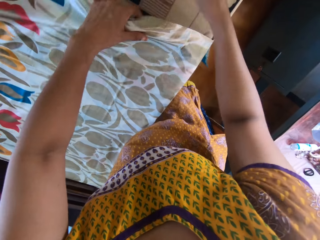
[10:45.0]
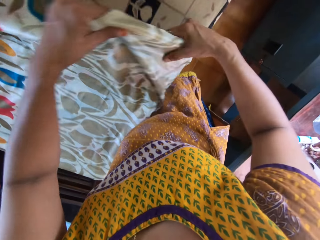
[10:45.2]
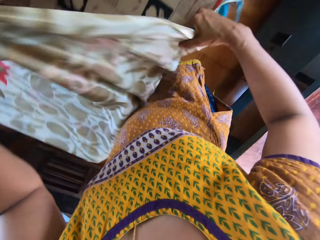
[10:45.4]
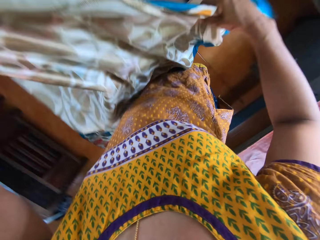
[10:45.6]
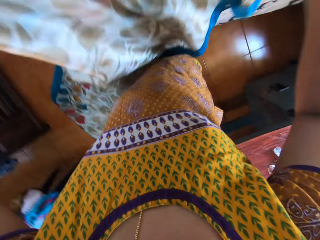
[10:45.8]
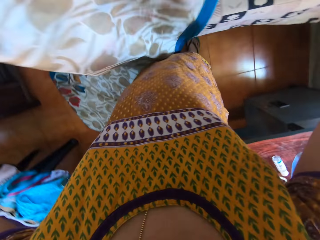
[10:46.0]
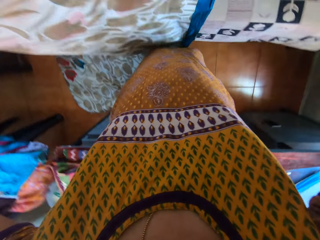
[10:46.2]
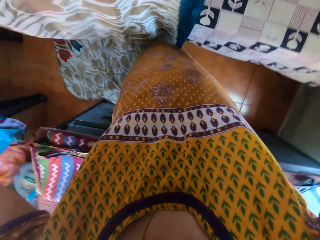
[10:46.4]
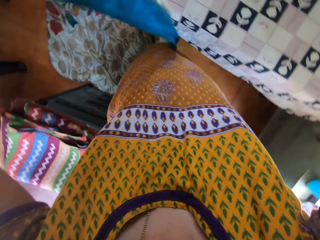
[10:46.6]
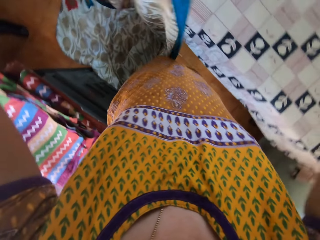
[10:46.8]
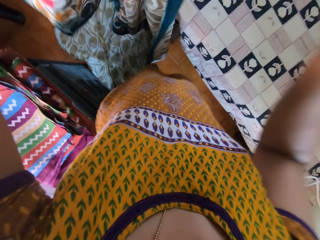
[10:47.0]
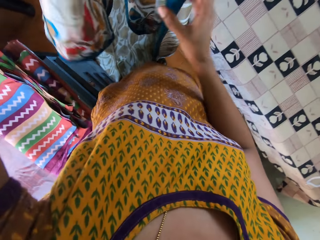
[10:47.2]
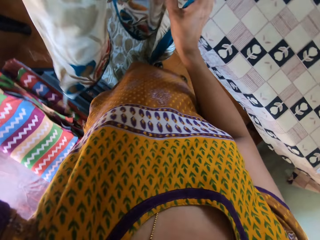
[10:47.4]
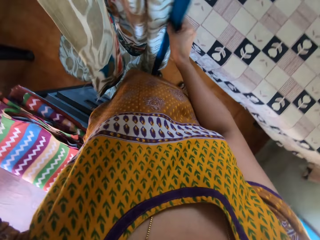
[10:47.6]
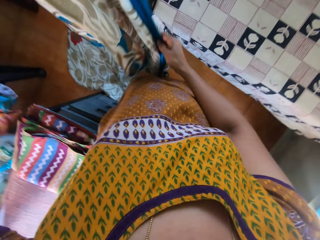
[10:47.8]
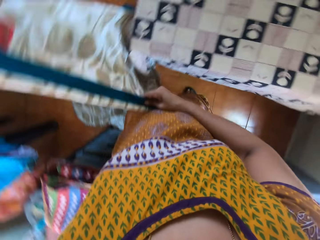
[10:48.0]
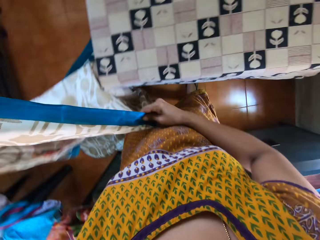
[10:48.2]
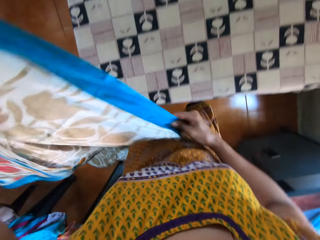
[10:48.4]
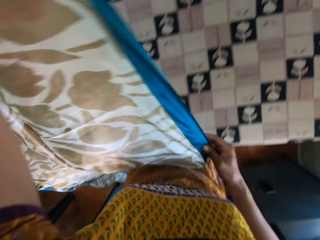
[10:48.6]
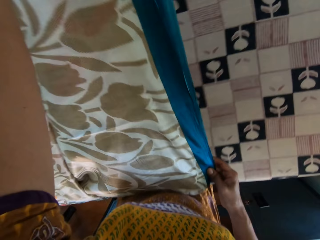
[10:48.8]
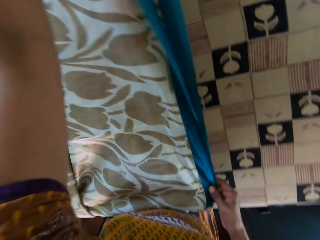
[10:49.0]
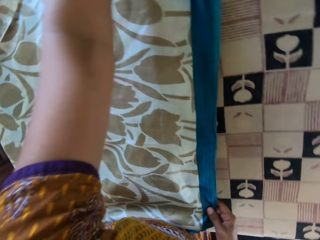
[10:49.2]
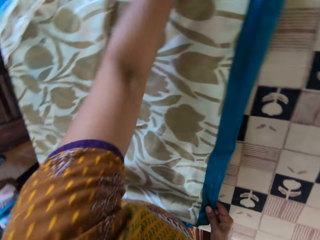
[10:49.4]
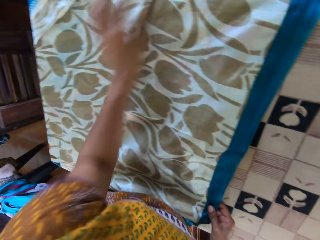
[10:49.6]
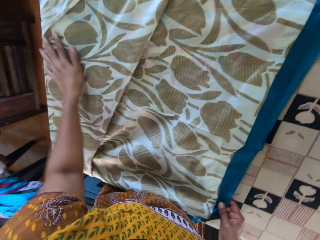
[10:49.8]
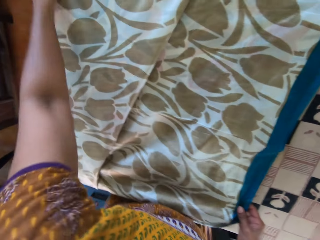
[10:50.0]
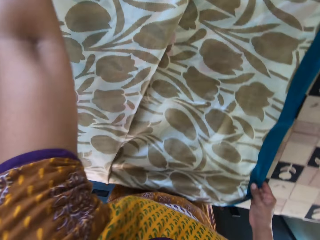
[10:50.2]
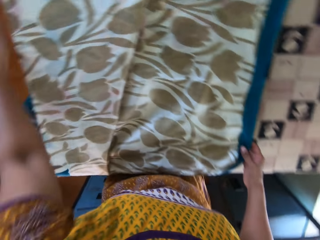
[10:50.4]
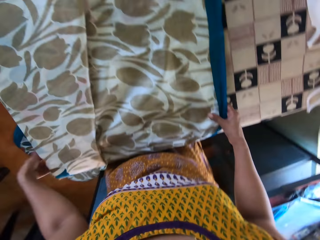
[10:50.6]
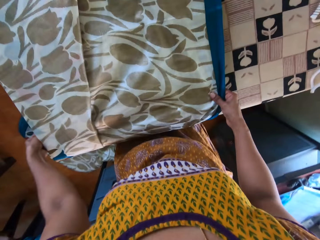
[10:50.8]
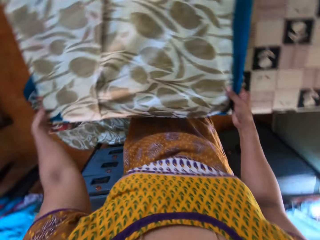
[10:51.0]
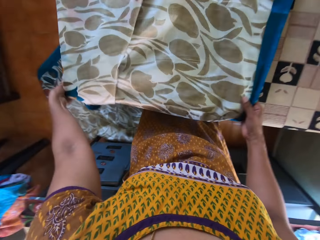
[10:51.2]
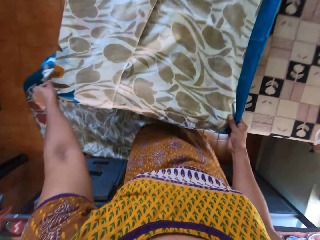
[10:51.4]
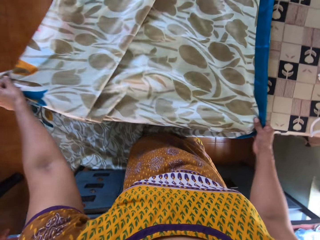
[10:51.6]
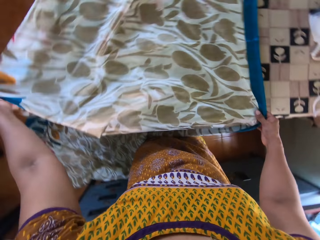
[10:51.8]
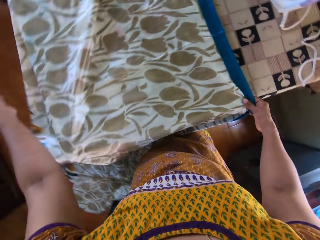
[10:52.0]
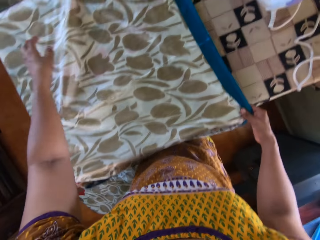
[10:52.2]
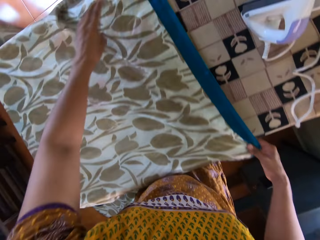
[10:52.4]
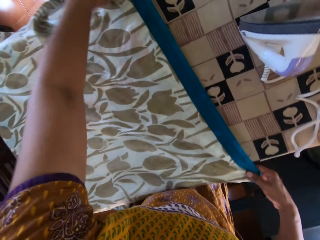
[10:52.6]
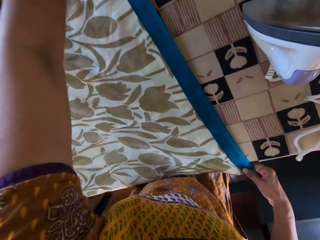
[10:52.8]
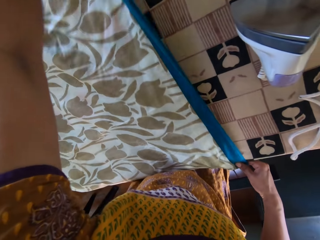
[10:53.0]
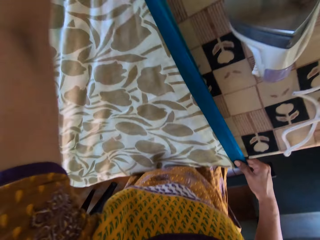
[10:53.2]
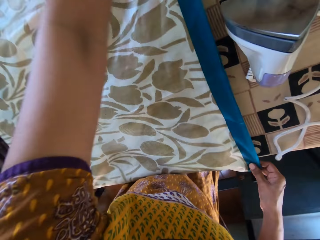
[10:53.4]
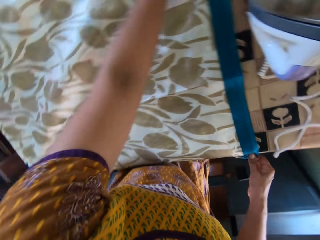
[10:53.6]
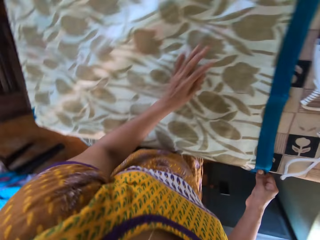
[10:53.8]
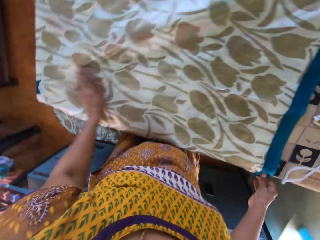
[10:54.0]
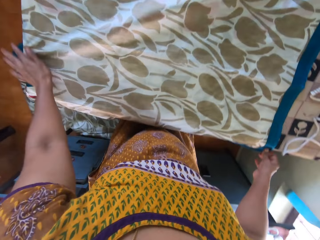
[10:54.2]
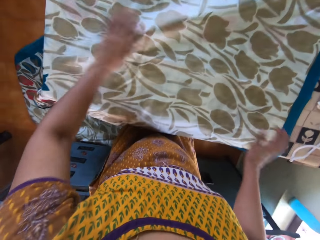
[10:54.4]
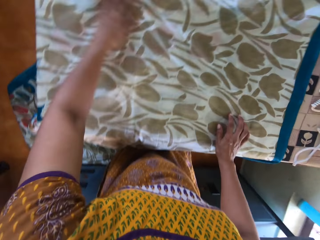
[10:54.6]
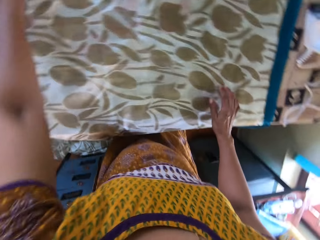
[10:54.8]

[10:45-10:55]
The camera wearer puts an iron down. She picks the cloth from the table with her hands. She holds the cloth. She adjusts the cloth in her hands. She places the cloth on the table with her hands. She adjusts the cloth on the table with her hands. She moves a hand. She holds the cloth.

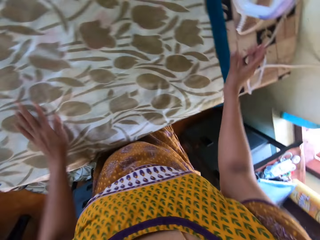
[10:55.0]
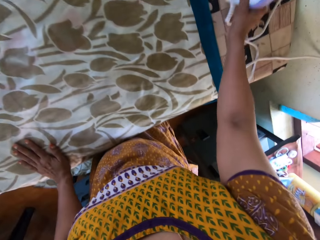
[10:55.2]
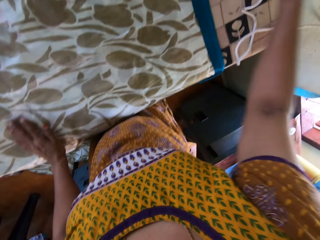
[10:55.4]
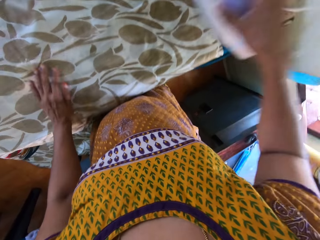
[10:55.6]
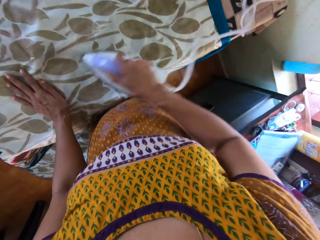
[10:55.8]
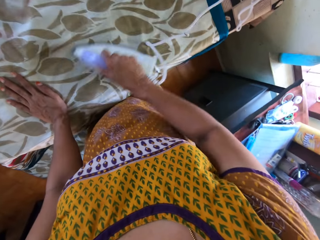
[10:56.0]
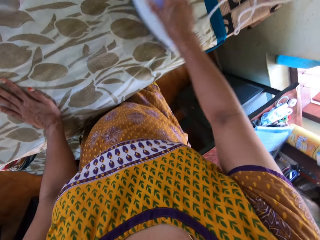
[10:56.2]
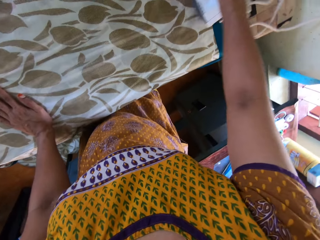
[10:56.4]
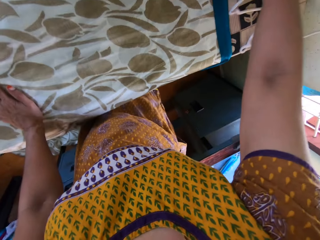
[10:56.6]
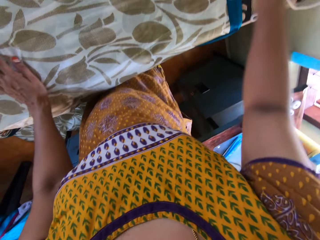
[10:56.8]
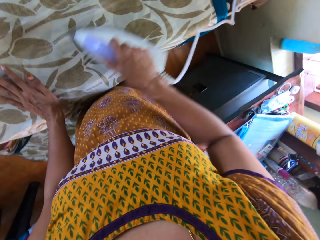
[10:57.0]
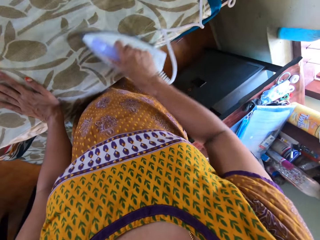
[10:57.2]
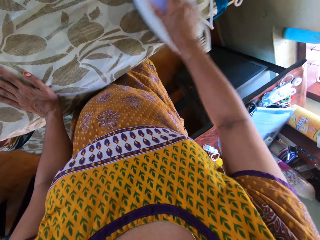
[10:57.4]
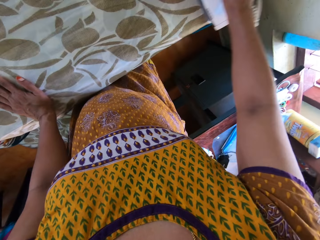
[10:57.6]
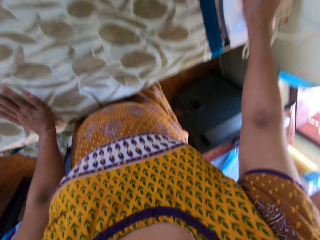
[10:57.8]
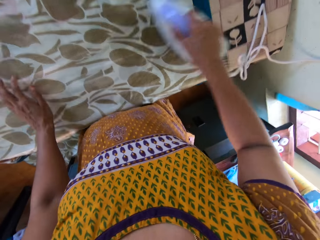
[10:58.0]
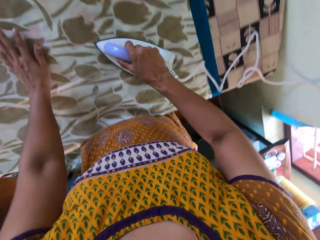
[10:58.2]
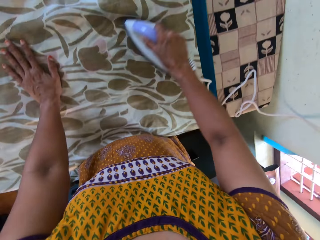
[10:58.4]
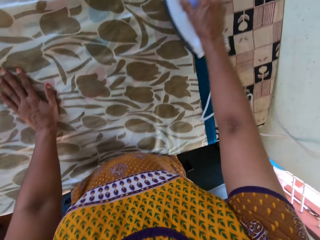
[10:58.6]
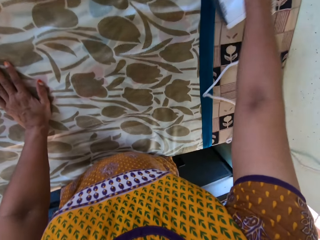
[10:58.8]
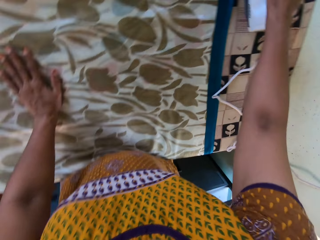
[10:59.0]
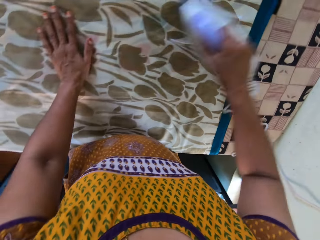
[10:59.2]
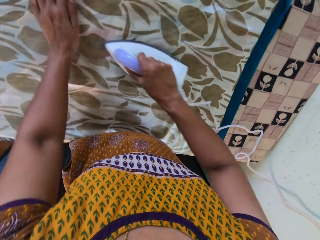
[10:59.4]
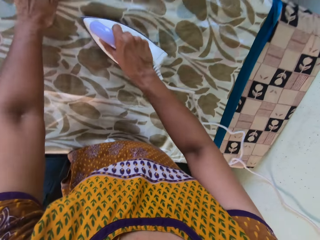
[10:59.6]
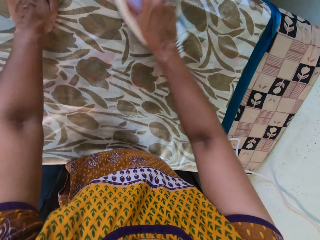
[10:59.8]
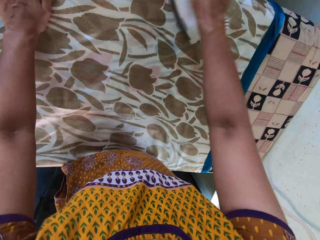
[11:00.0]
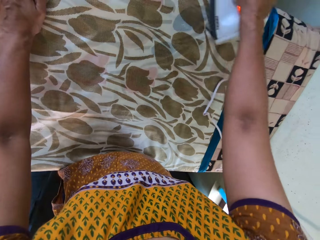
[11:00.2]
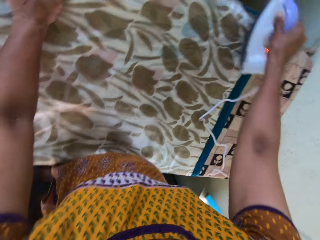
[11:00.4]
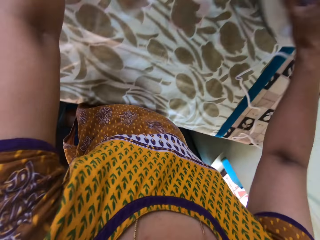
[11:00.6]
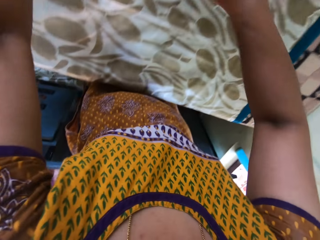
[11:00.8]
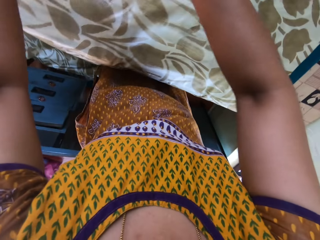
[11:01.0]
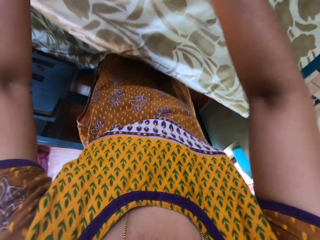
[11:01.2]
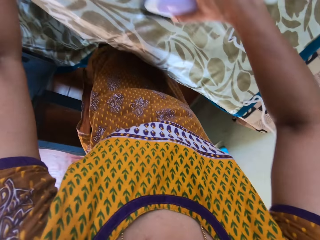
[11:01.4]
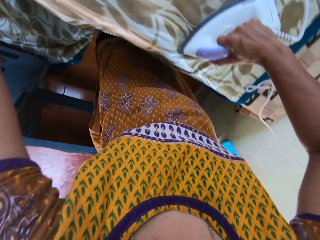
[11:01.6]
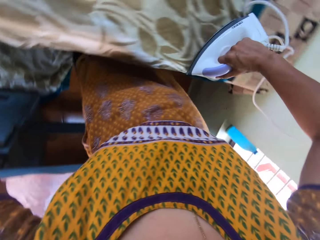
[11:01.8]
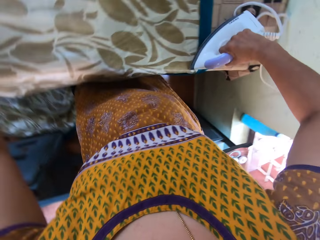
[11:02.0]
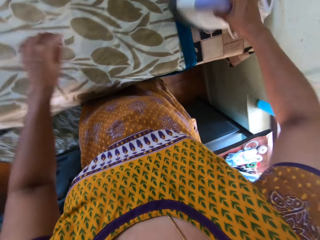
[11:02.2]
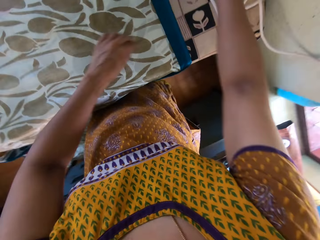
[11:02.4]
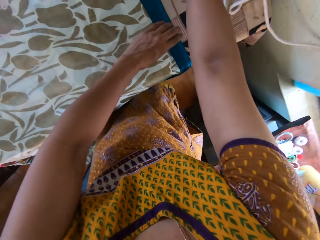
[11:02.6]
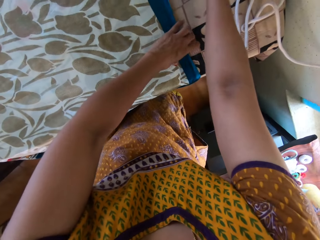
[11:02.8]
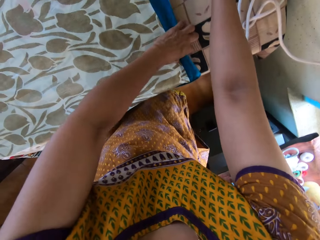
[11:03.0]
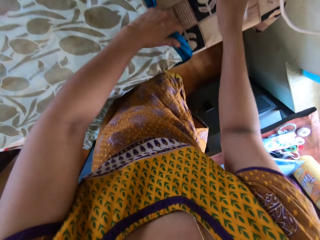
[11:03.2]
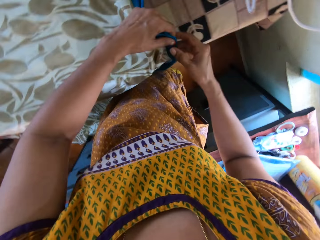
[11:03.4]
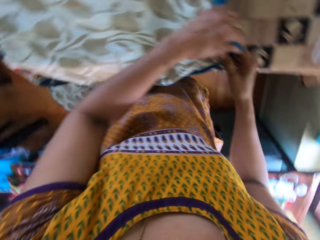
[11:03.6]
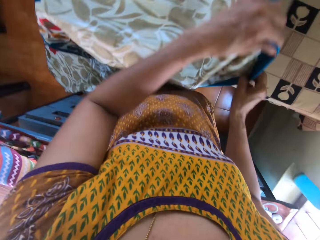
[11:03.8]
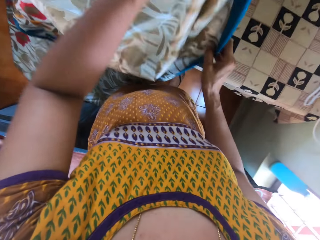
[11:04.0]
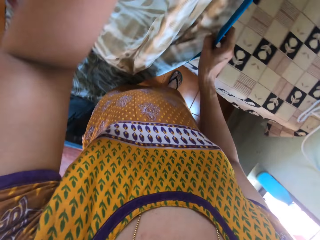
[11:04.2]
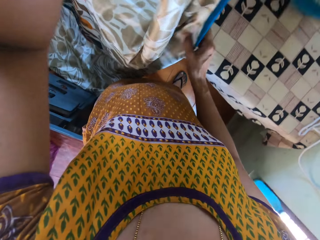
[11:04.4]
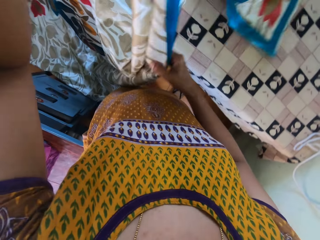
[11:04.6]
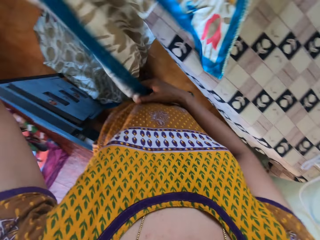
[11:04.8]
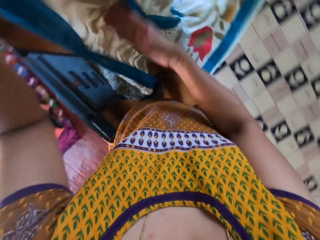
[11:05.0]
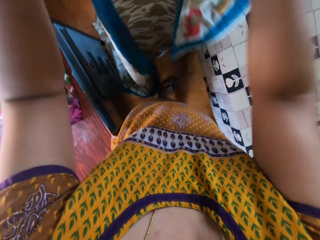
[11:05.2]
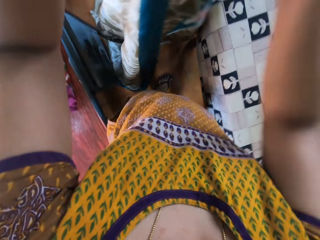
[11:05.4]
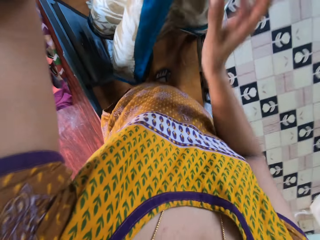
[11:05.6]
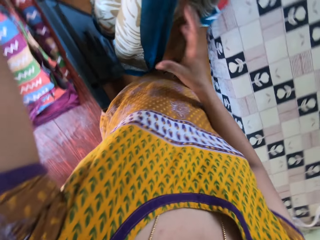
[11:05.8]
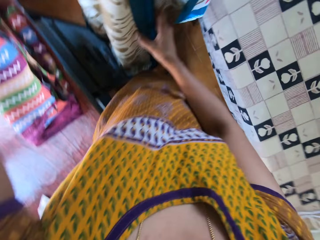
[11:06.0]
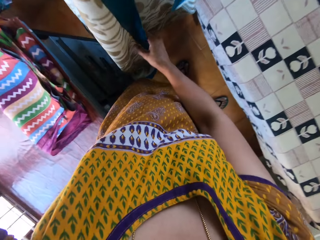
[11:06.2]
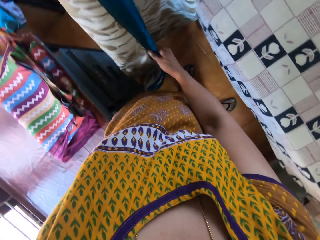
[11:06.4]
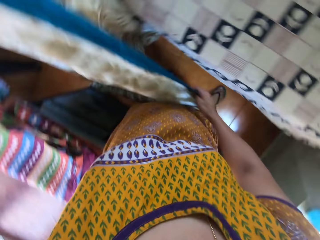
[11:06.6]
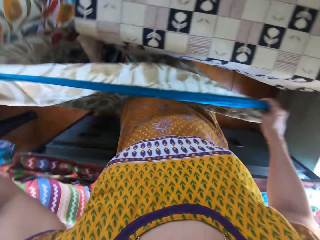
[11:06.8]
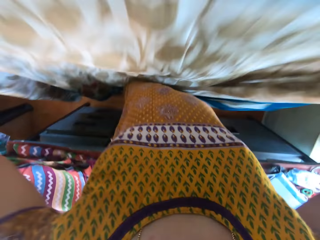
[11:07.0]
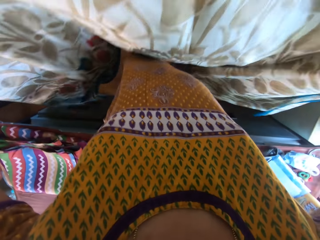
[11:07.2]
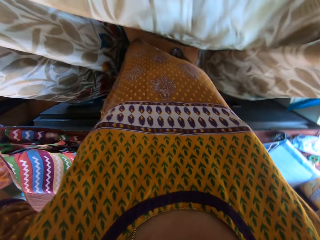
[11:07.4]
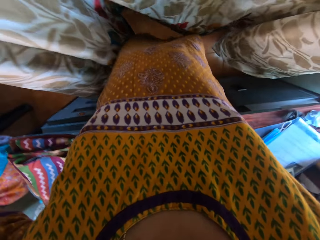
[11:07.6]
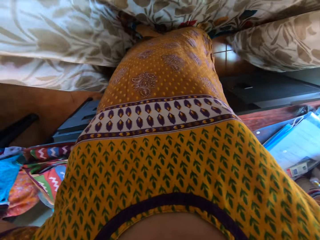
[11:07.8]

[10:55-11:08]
The camera wearer picks the iron from the table with her right hand. She irons the cloth on the table with the iron in her right hand. She moves a hand. She irons the cloth. She moves a hand. She irons the cloth. She adjusts the cloth on the table with her left hand. She puts the iron down. She picks the cloth from the table with her hands. She holds the cloth. She adjusts the cloth in her hands.
